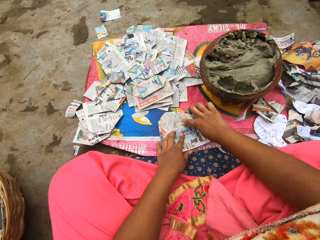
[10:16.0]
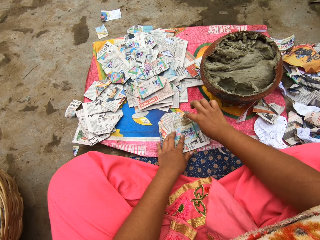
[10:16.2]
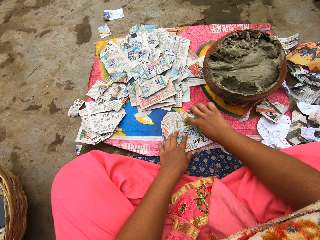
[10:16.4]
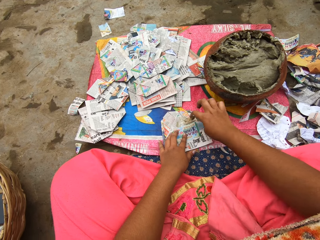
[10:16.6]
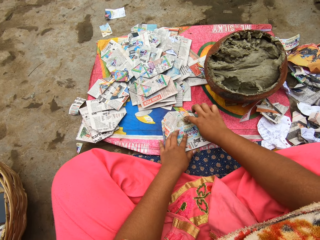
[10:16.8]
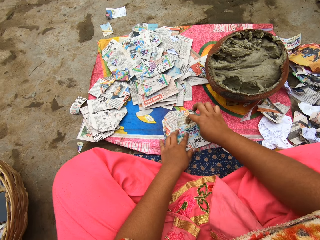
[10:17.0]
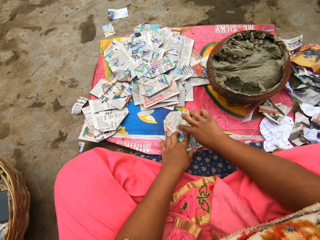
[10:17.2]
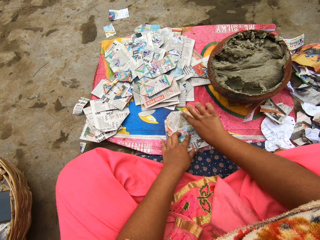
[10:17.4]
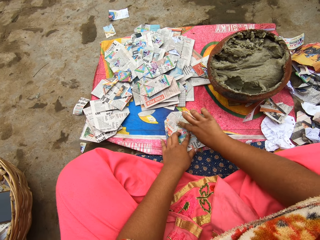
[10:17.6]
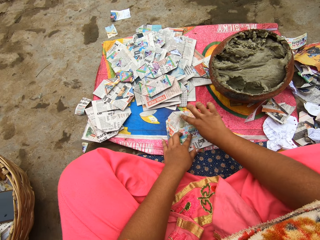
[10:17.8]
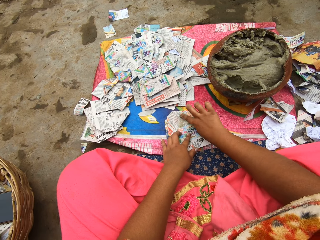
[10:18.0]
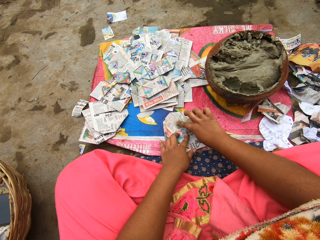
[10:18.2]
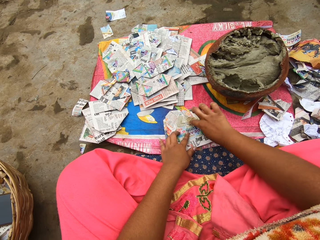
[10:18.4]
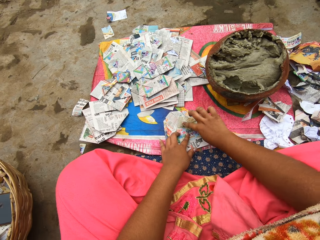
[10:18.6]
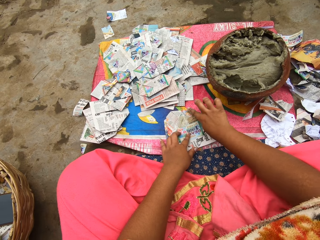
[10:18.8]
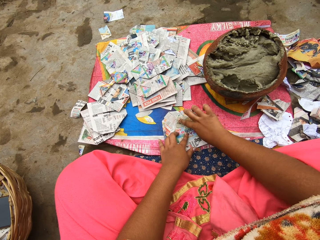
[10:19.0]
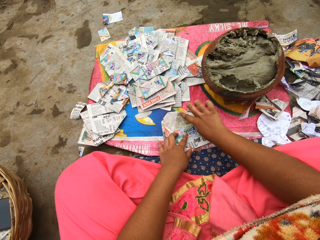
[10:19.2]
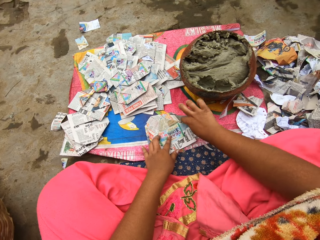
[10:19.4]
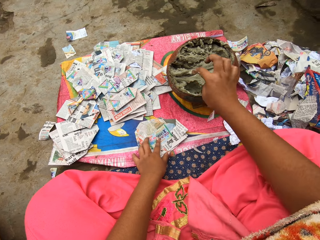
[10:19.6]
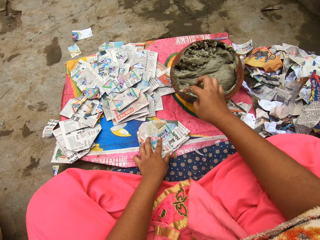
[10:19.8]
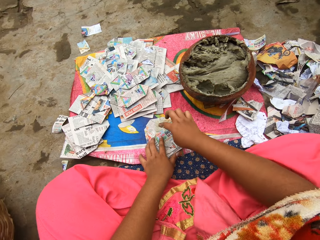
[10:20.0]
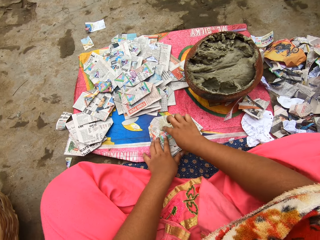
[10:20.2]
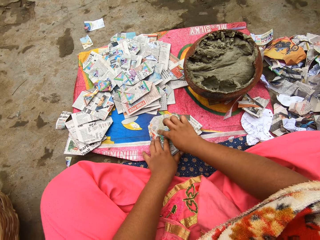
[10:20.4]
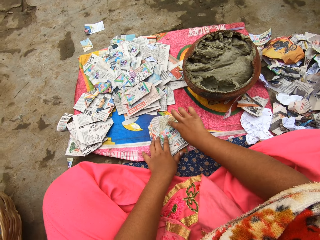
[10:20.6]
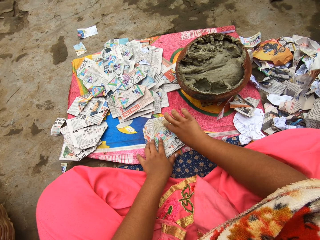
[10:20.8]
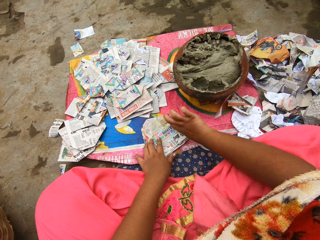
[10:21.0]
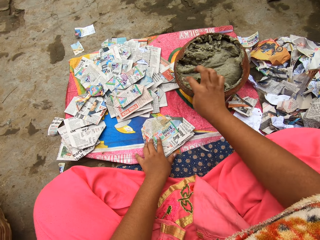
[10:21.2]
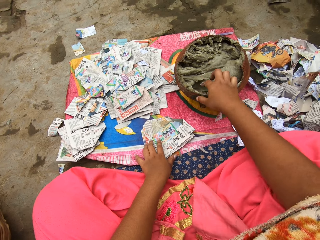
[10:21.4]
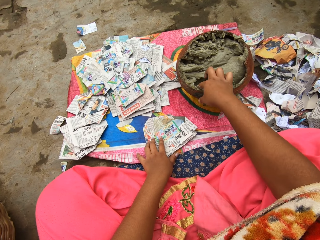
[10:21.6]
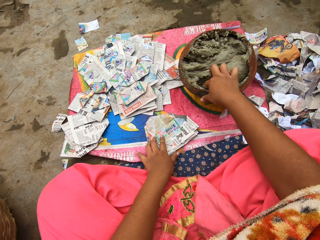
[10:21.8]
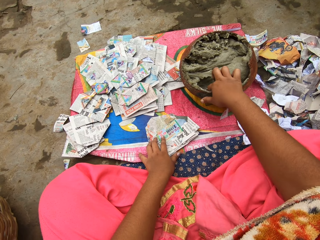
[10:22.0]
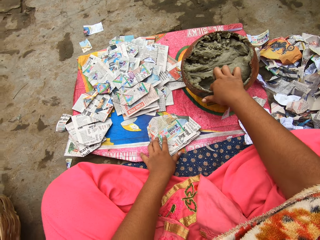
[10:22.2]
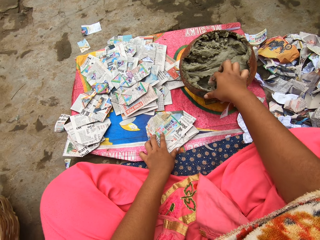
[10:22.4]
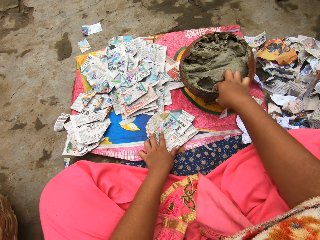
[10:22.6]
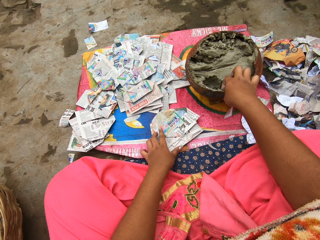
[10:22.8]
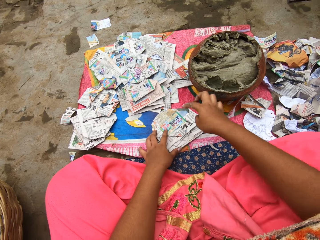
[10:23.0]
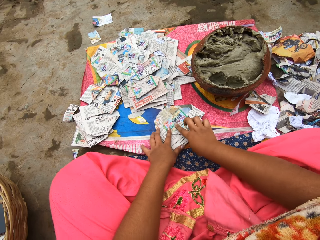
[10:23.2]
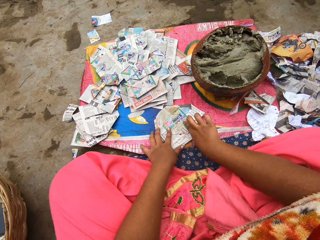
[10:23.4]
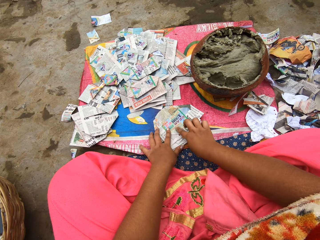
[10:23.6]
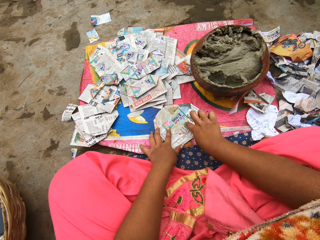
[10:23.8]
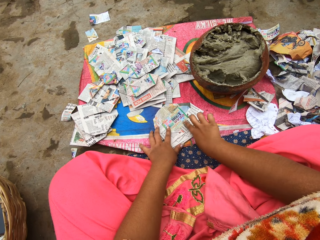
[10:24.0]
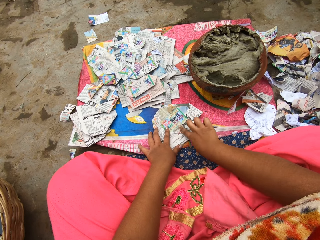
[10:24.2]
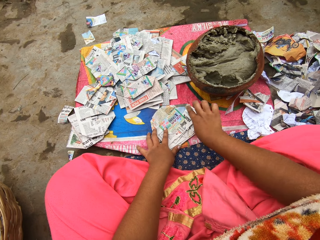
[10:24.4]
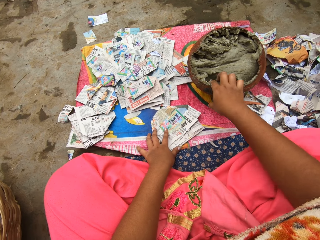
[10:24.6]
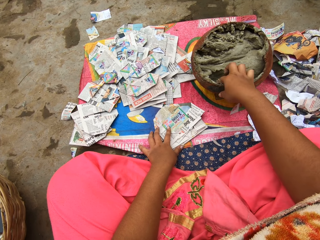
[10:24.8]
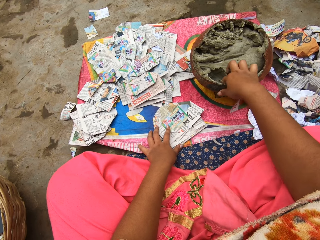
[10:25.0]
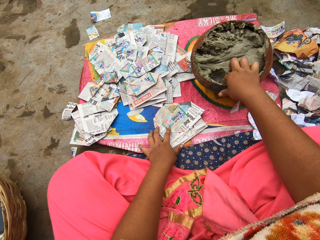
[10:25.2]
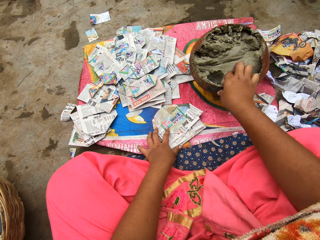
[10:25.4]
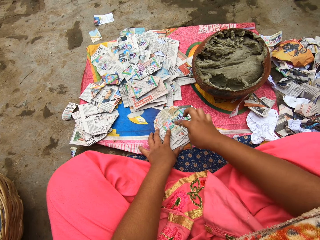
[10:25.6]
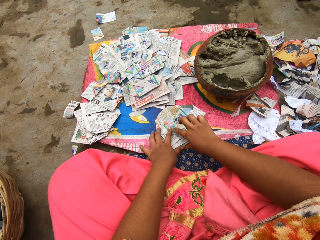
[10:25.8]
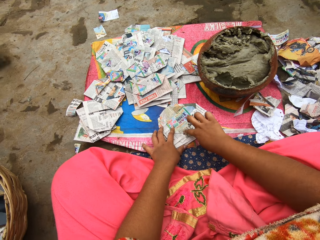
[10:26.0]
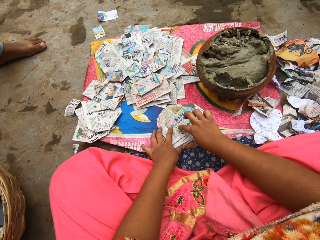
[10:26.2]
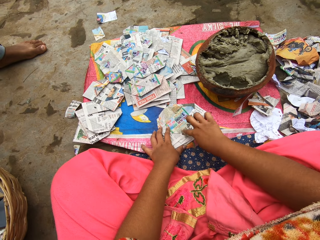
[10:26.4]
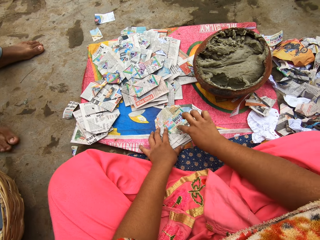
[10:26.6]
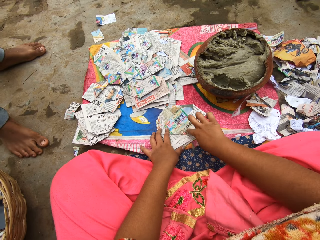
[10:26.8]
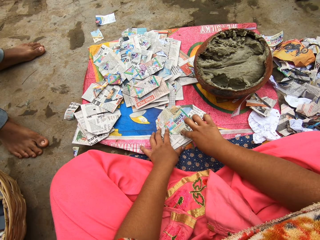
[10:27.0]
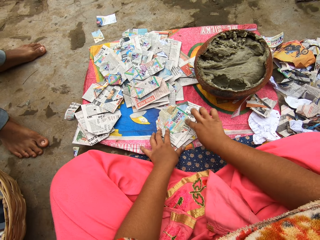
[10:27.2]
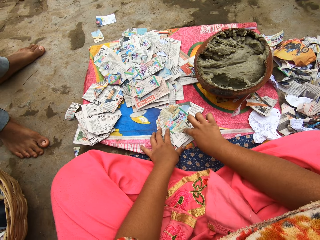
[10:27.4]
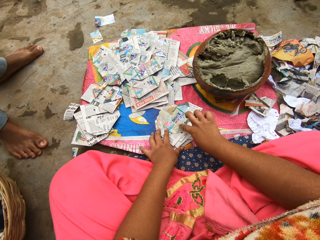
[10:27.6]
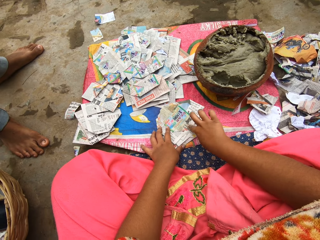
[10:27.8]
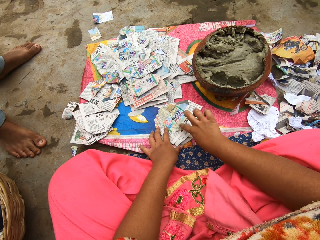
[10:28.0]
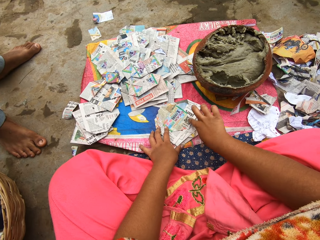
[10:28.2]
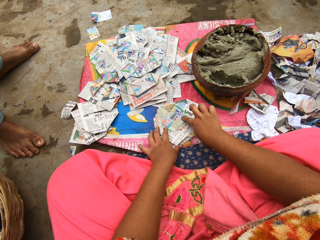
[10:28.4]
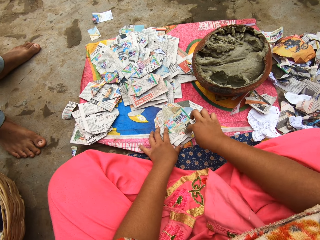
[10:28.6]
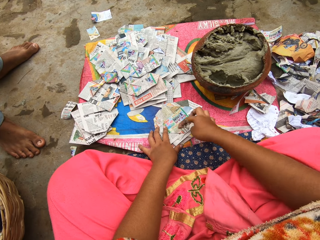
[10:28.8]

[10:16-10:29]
The camera wearer rubs the putty in her right hand on the paper on the ground. She takes putty from the clay pot on the ground with her right hand. She rubs the putty in her right hand on the paper on the ground. She takes putty from the clay pot on the ground with her right hand. She rubs the putty in her right hand on the paper on the ground. The man interacts with the camera wearer.

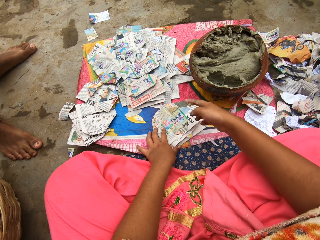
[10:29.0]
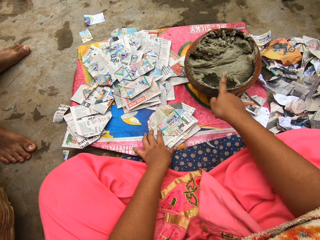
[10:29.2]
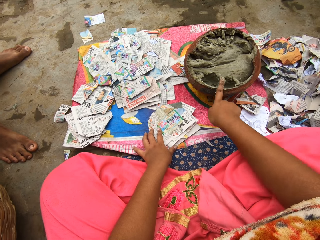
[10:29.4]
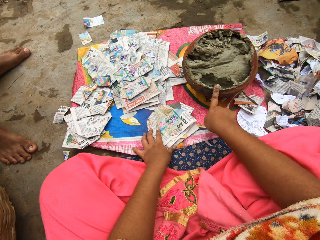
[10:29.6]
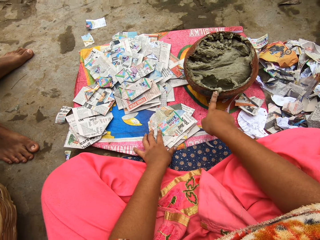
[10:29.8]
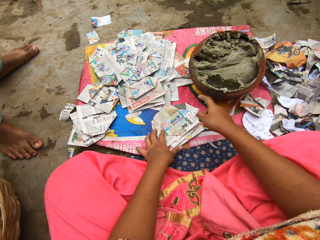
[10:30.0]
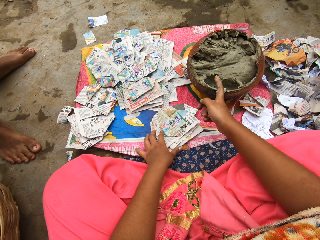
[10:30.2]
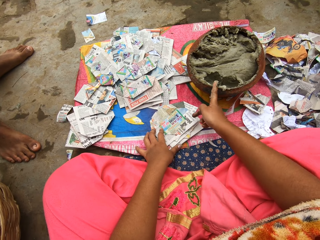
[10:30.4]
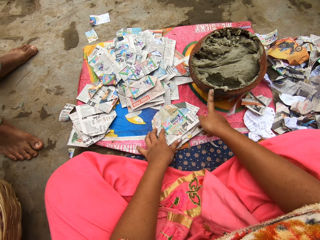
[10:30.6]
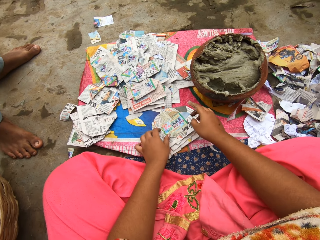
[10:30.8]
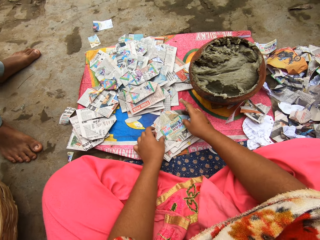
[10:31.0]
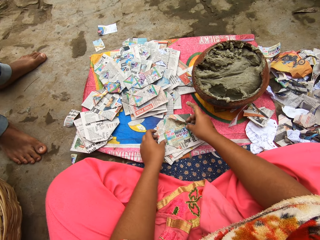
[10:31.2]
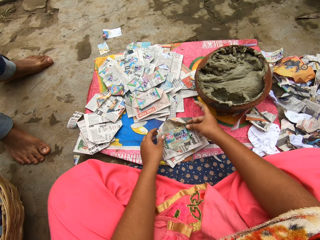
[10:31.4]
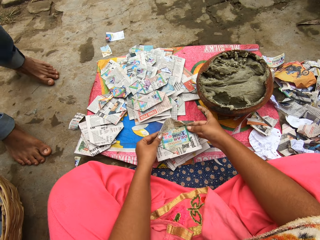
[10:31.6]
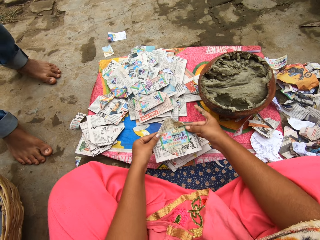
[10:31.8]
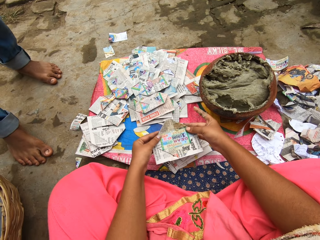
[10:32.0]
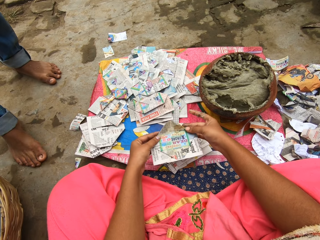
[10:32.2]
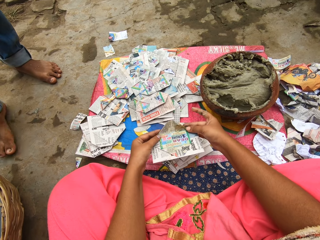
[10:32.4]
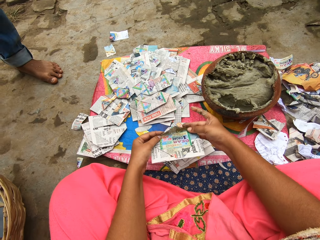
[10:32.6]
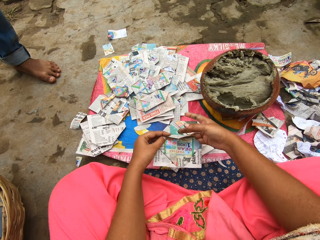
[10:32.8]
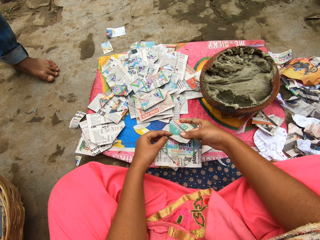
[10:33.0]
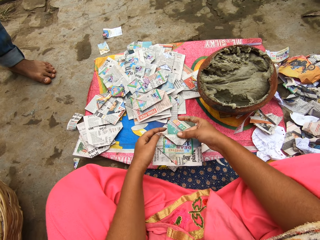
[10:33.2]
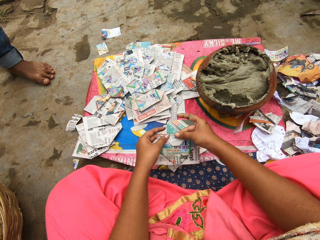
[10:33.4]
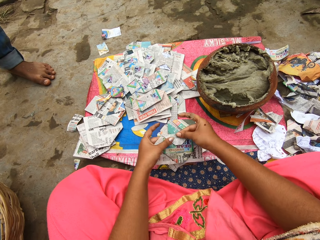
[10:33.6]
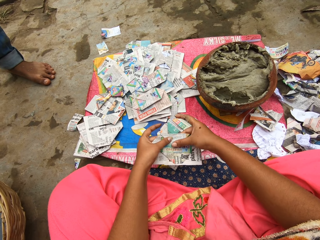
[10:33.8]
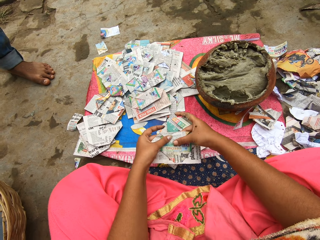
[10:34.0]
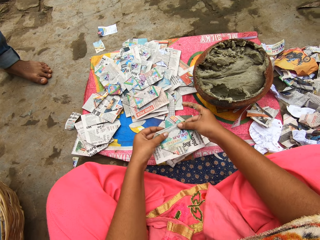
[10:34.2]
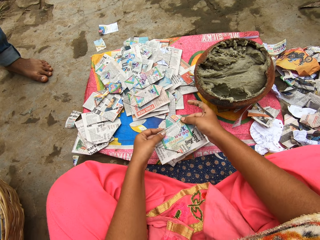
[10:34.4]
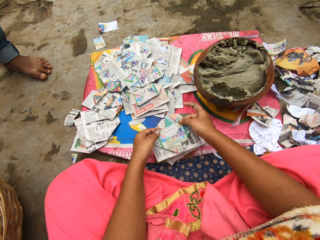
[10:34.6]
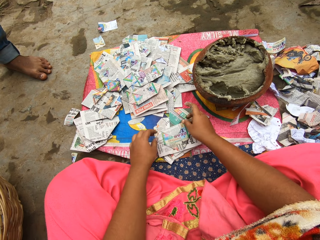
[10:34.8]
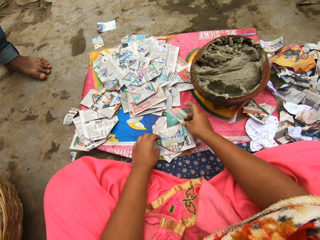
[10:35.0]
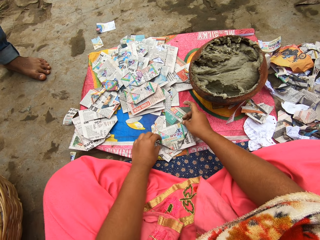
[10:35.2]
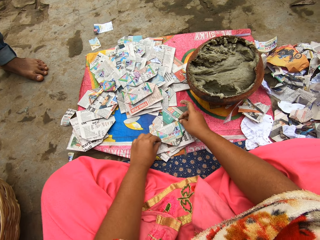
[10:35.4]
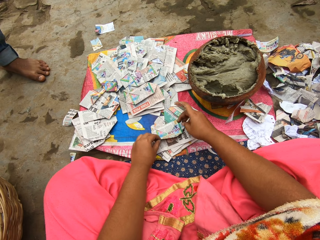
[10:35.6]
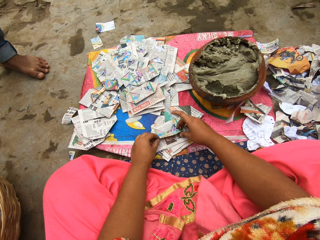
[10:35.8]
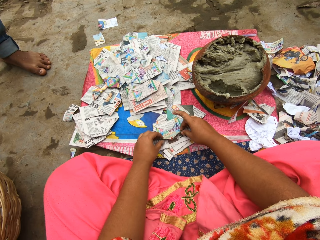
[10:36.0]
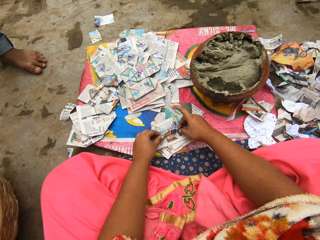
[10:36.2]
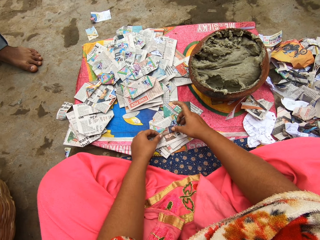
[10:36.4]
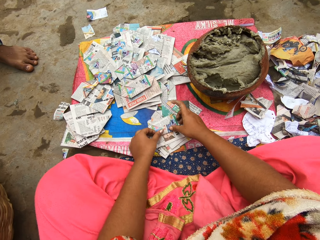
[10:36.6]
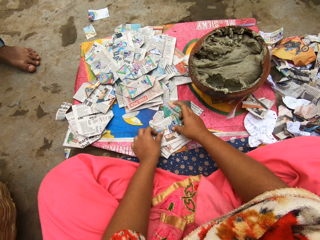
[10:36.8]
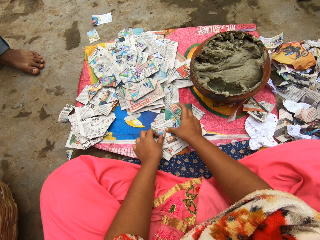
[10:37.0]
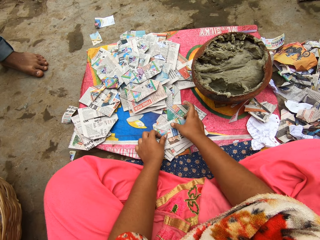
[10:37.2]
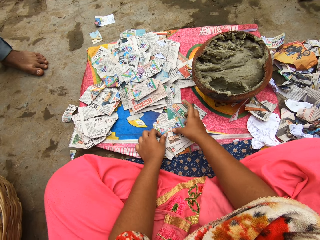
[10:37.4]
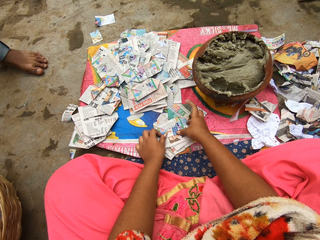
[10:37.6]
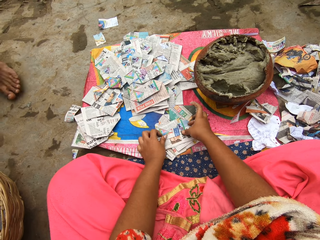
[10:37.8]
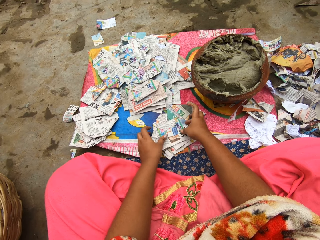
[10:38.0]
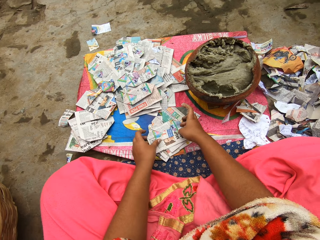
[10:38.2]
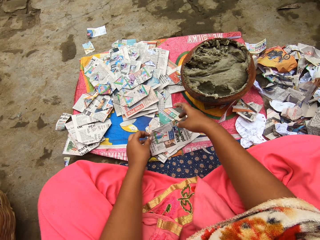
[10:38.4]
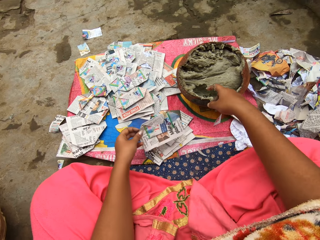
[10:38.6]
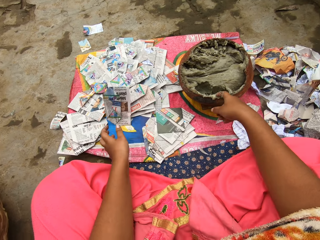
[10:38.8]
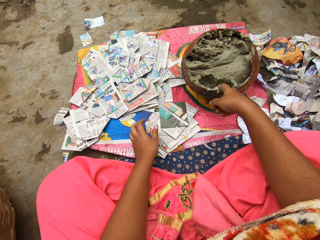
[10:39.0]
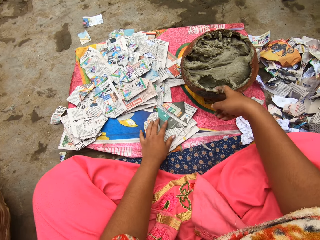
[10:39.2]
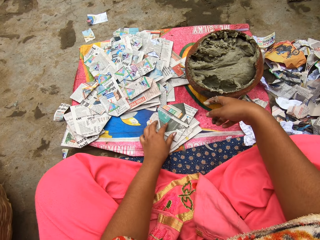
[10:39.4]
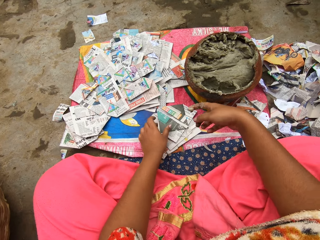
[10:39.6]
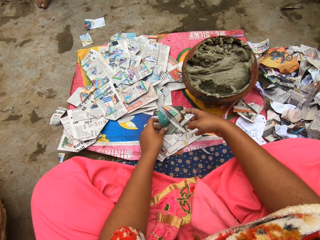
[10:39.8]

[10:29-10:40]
The camera wearer puts excess putty on her right hand in the clay pot. She picks up a paper on the table. She folds the piece of paper with both hands. She puts the paper on the table. She folds the paper on the table. She picks up the paper on the table. She drops the paper on a pile of papers on the sac on the ground with her left hand. She takes putty from the clay pot on the ground with her right hand. She moves a paper on the table with the left hand.
